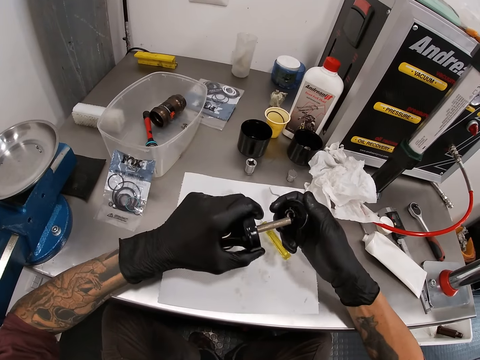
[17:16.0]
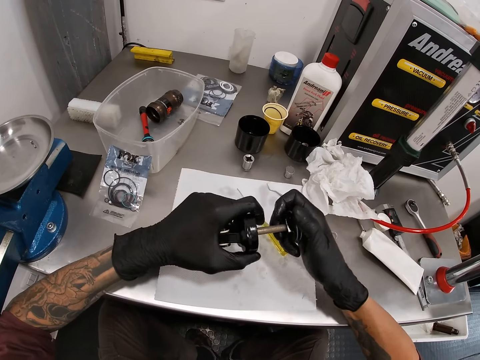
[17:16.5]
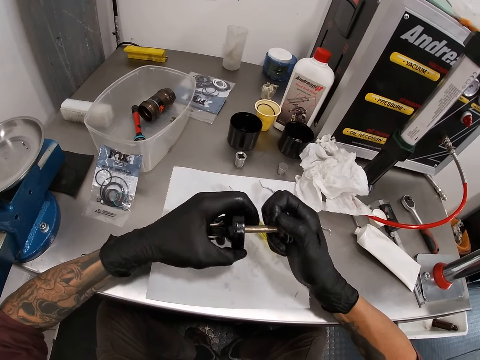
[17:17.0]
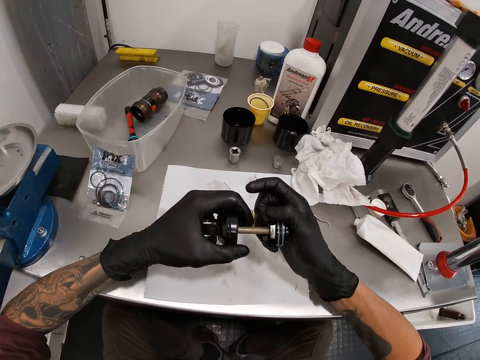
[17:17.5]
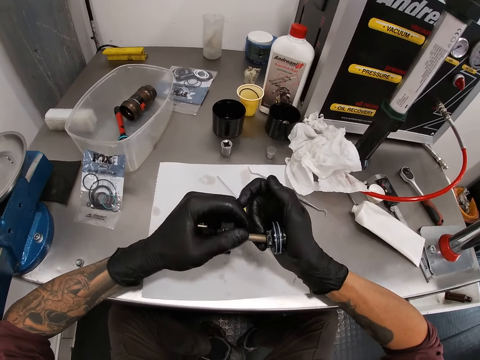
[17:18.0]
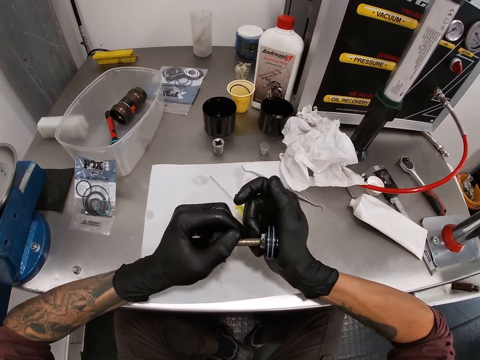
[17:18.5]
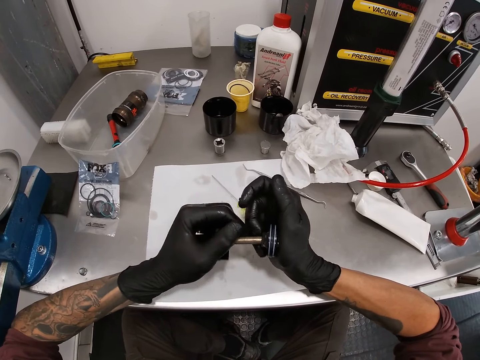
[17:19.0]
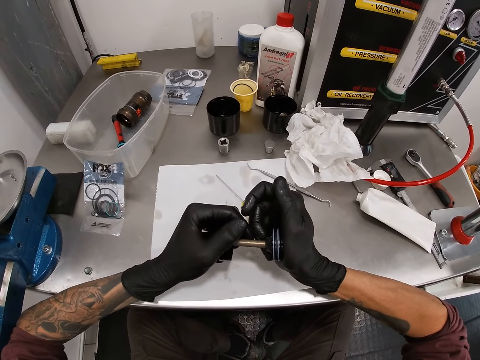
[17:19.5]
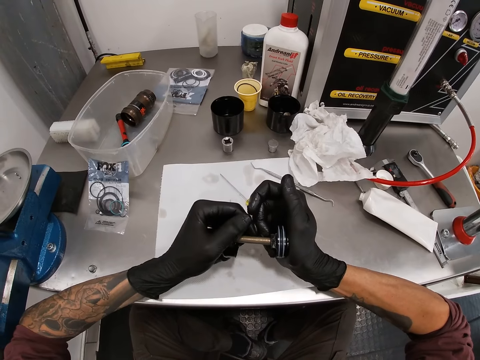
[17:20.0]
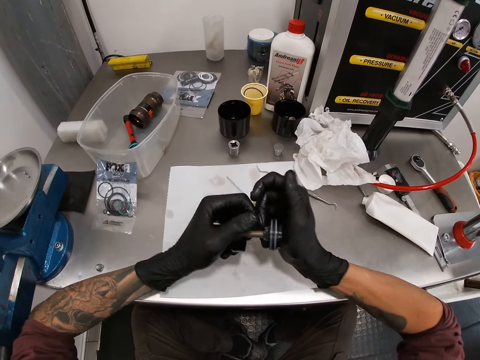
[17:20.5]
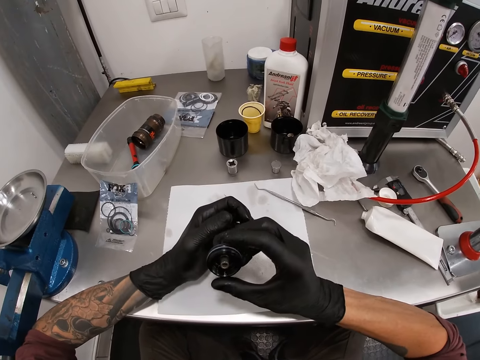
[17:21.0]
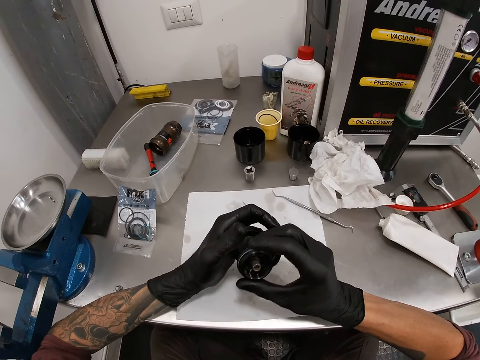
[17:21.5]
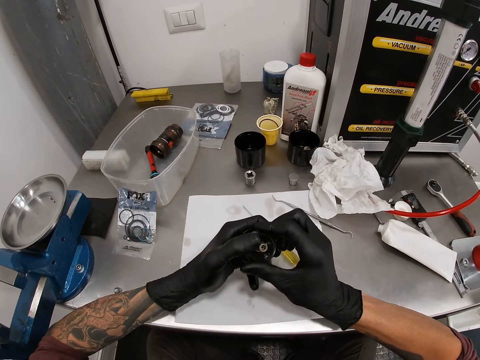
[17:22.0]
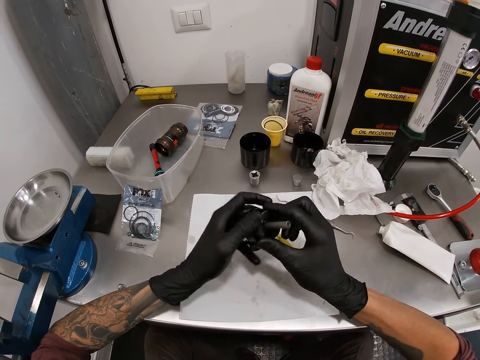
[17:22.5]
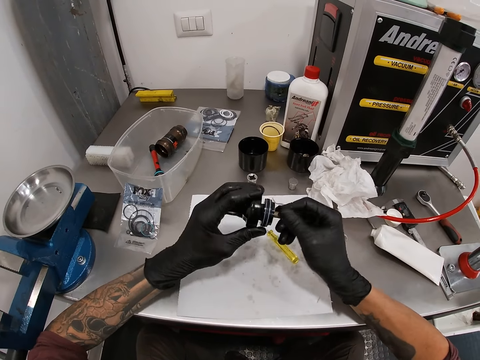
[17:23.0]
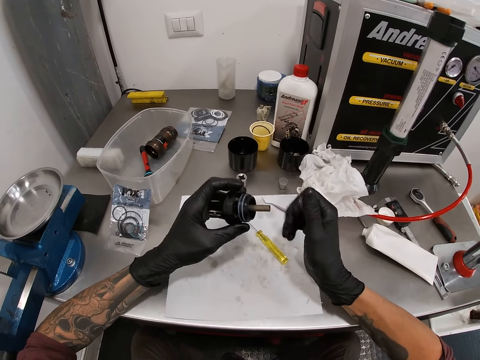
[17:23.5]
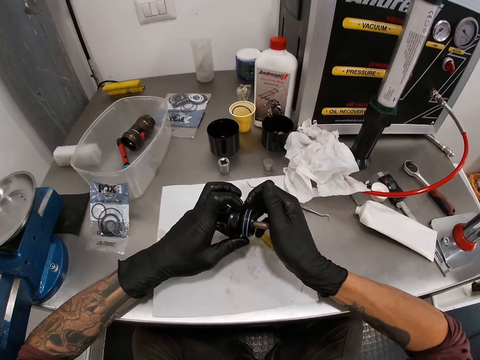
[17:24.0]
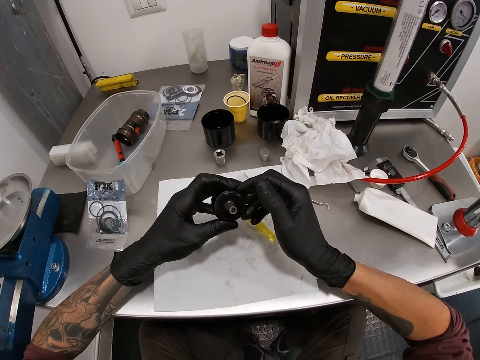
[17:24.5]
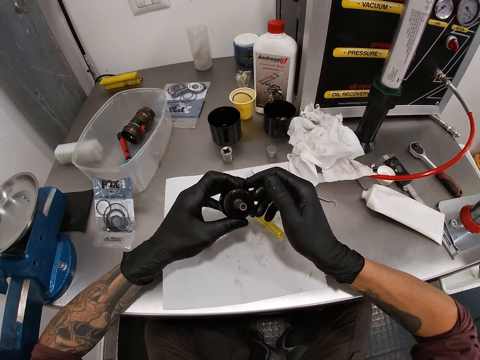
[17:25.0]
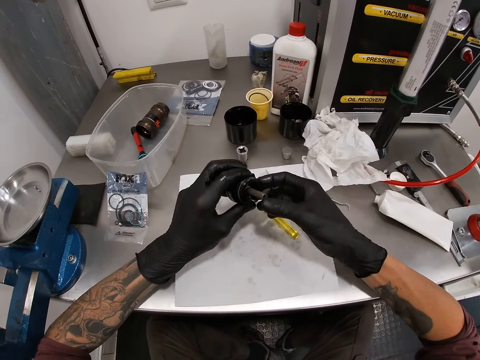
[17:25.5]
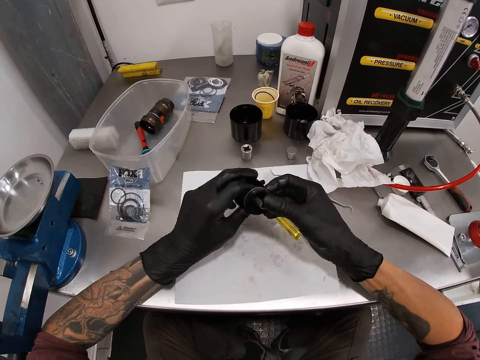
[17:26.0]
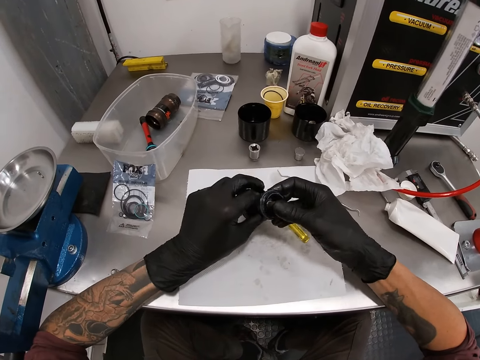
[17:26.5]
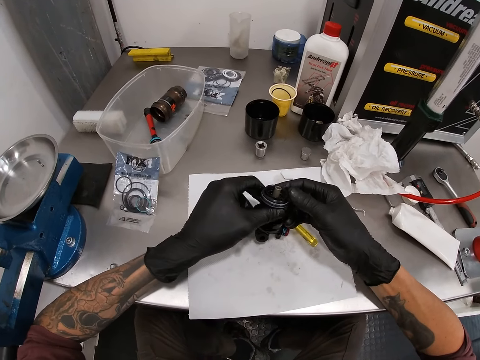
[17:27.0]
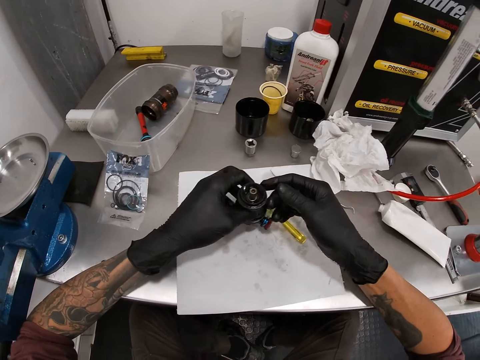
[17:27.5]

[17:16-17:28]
The camera wearer inserts the bearing into the shaft with his right hand. He connects a nut with the other nut.

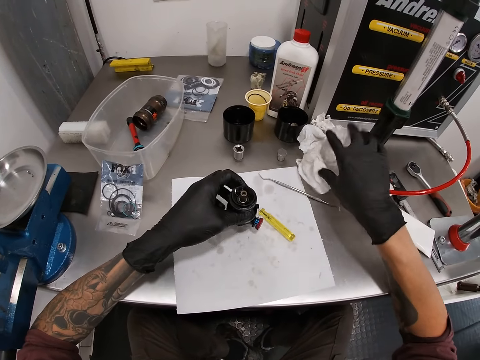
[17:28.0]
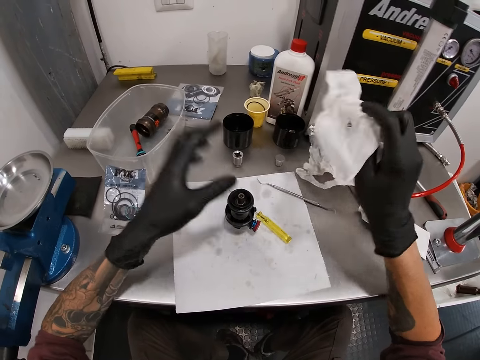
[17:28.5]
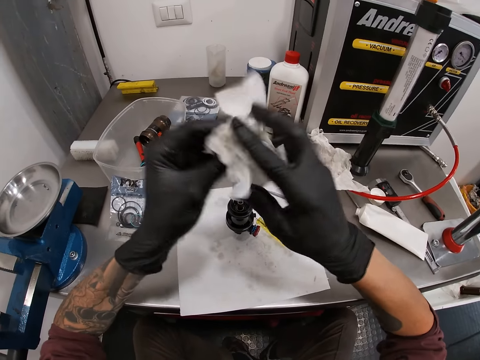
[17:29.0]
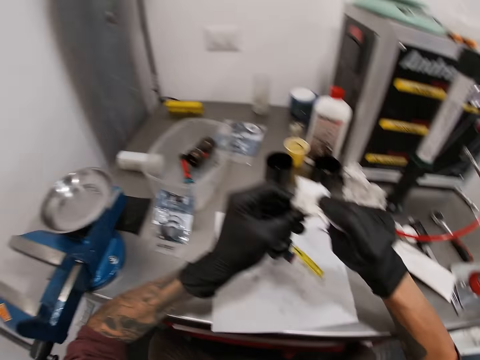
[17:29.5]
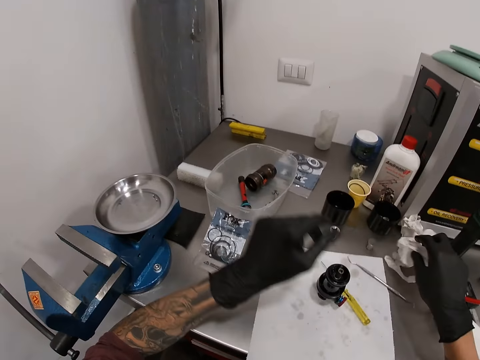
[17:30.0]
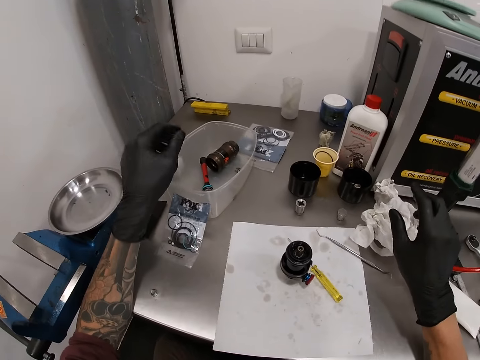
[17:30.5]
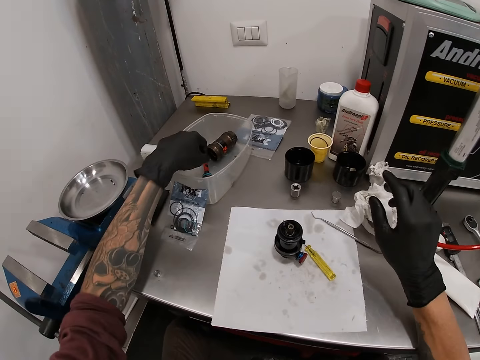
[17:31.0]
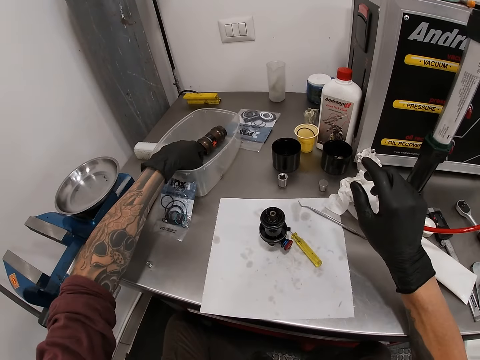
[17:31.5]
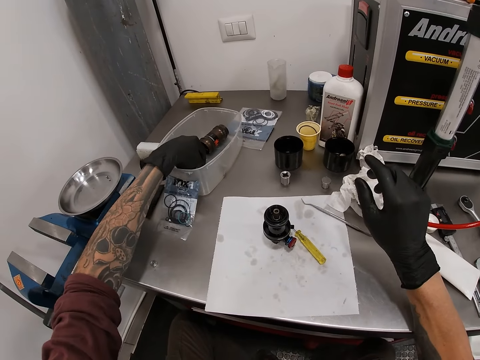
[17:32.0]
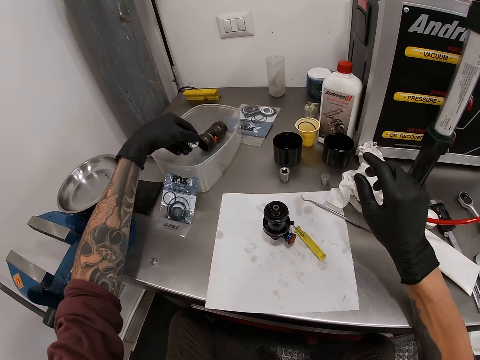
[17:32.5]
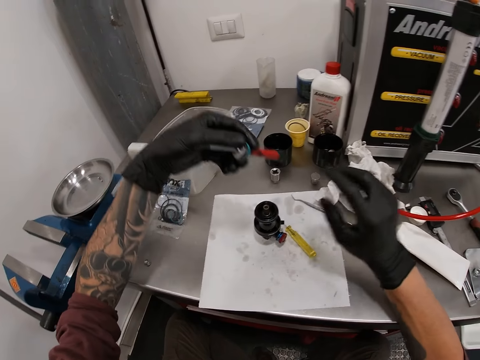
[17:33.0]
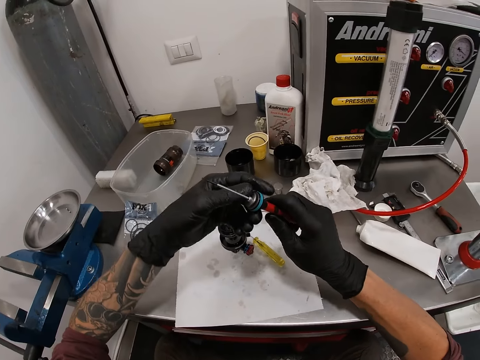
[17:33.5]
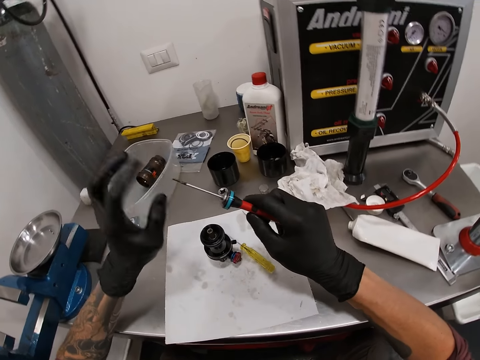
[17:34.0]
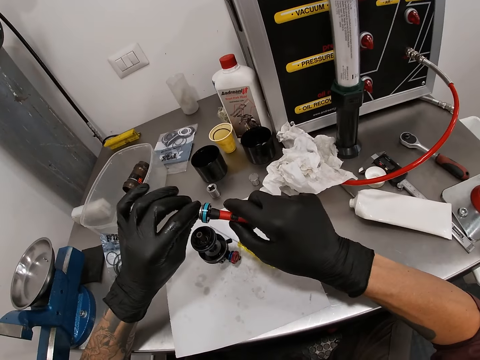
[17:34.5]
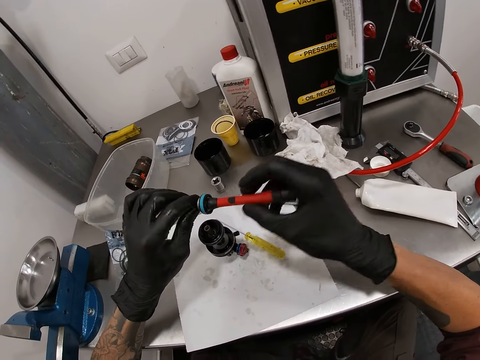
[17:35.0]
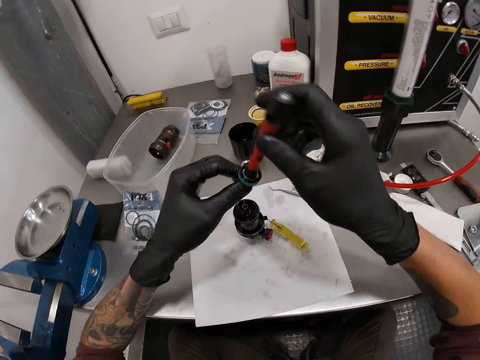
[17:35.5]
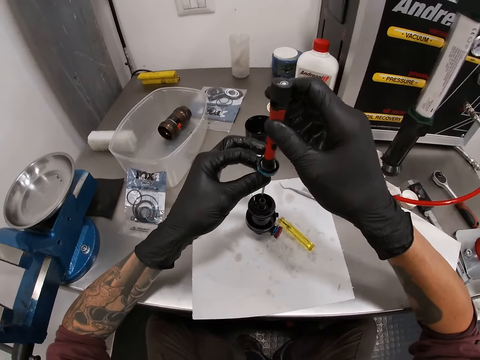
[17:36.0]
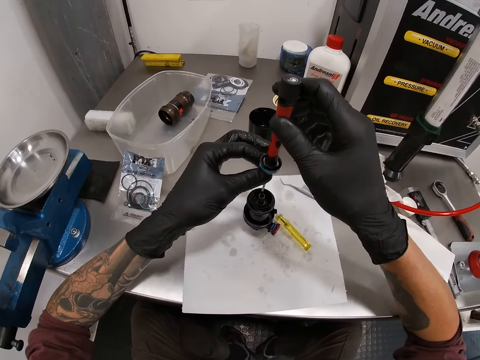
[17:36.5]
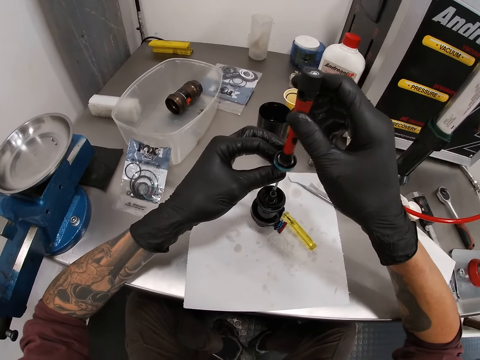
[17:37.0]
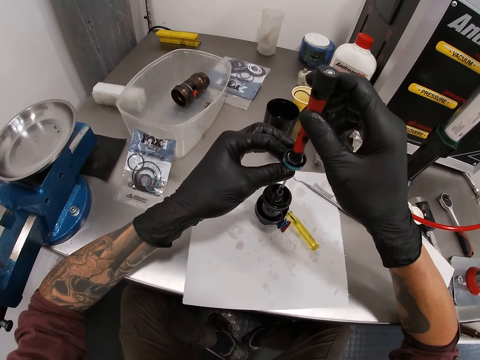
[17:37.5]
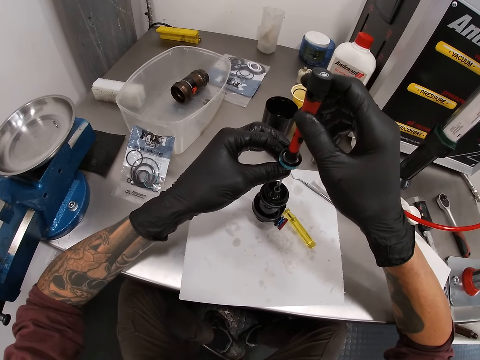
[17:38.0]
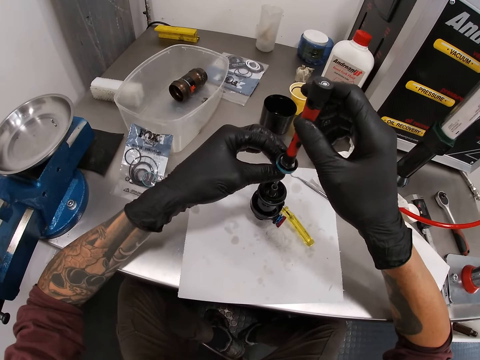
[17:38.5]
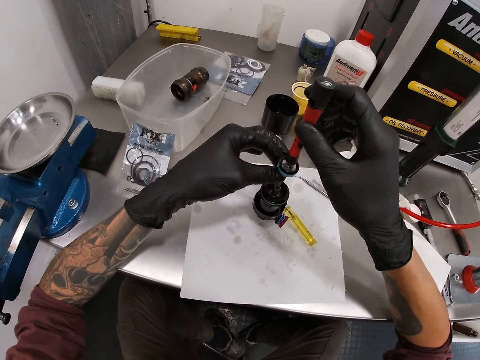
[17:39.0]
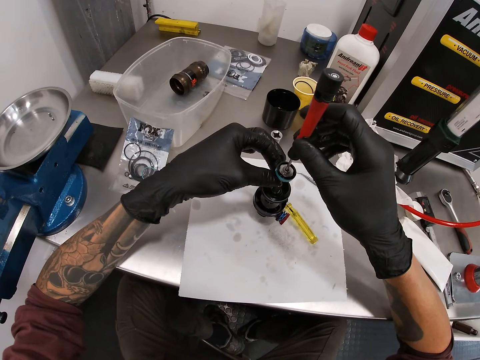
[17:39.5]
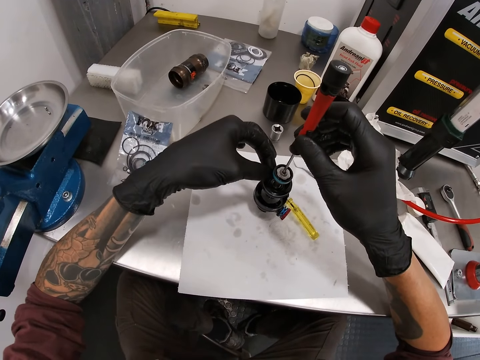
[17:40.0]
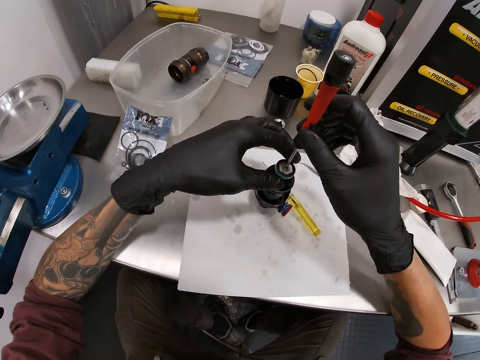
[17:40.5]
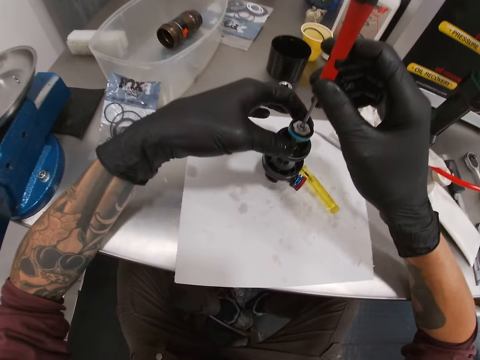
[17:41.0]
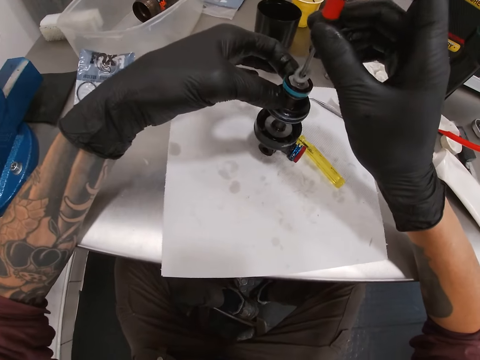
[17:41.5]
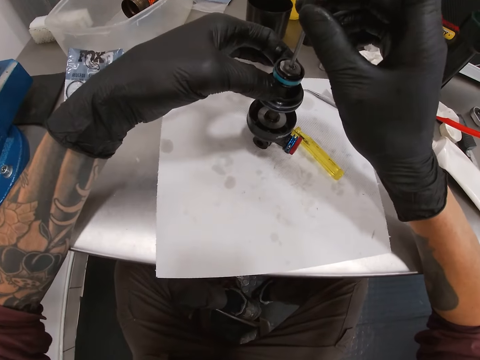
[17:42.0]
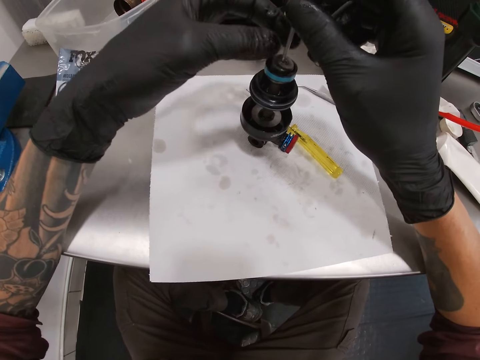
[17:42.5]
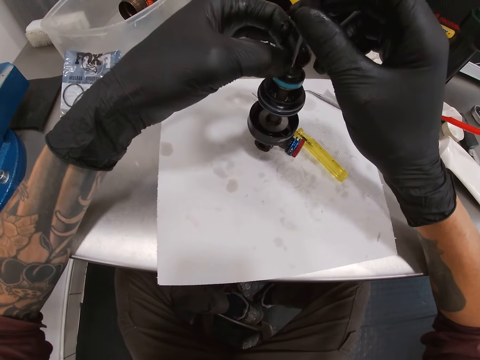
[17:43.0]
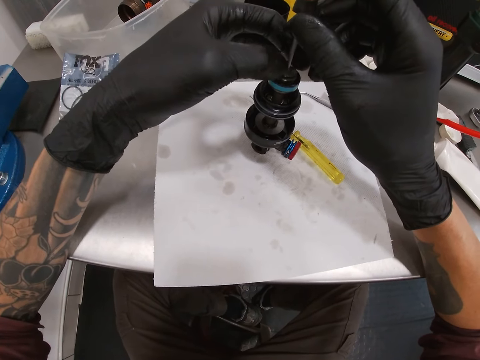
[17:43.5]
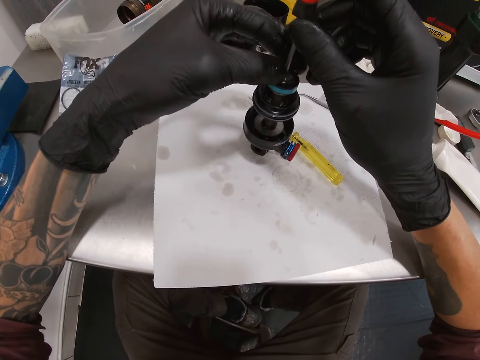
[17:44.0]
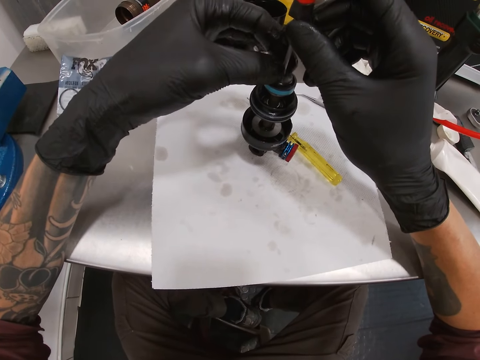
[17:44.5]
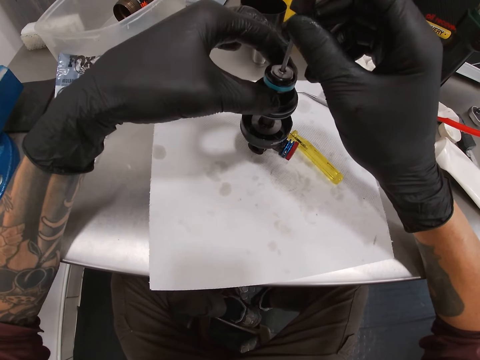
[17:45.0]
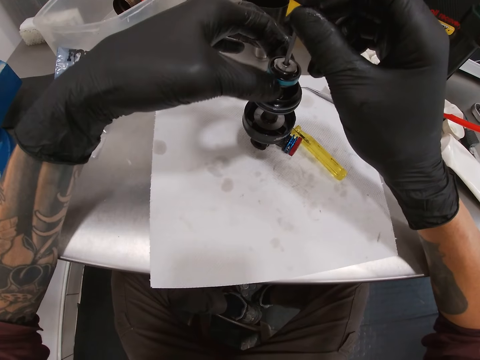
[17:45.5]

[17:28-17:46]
The camera wearer picks the tissue paper from the workbench with his right hand and cleans both his hands with the tissue paper. He drops the tissue paper on the workbench with his right hand. He removes a screwdriver from the container with his left hand. He holds the screwdriver with both his hands. He inserts the screwdriver into the shaft with both his hands. He tightens the nut with the screwdriver. He adjusts a socket bearing in the screwdriver with his left hand. He adjusts a washer in the screwdriver with his left hand.
